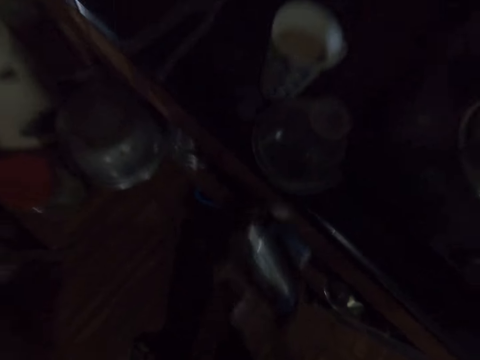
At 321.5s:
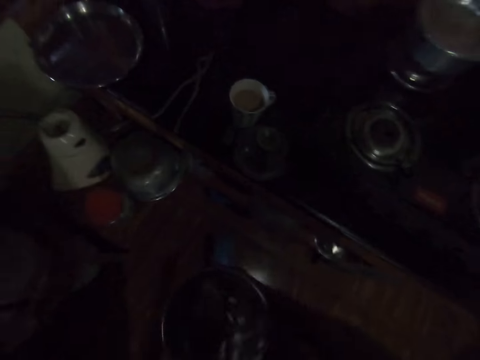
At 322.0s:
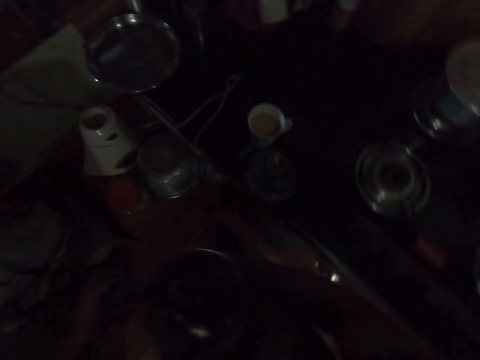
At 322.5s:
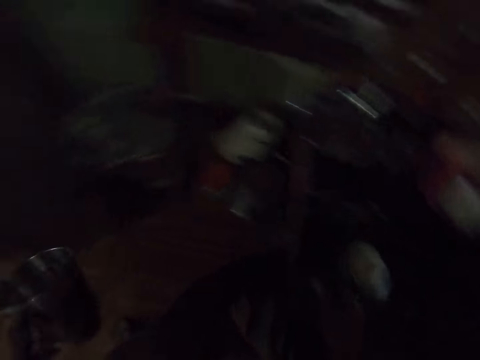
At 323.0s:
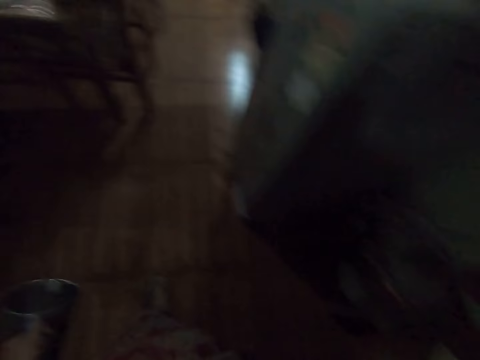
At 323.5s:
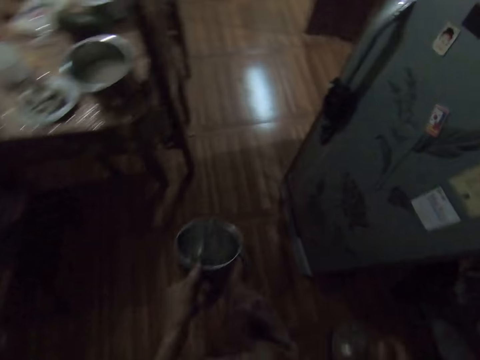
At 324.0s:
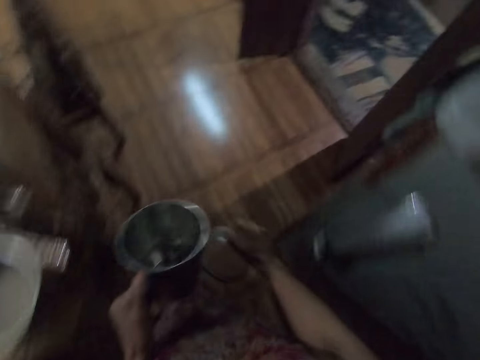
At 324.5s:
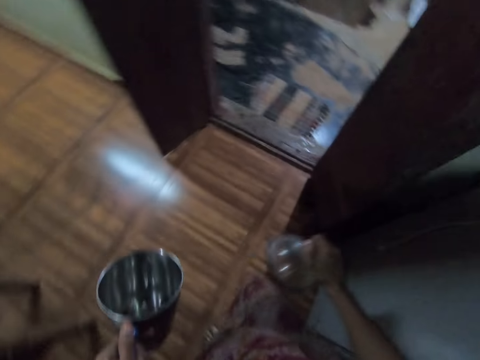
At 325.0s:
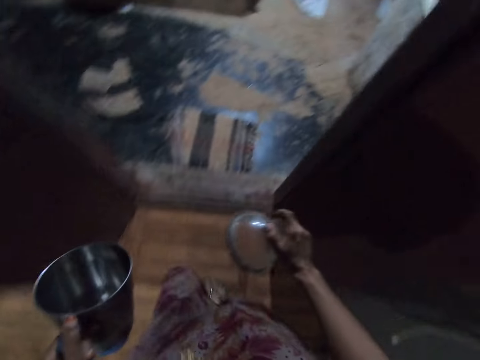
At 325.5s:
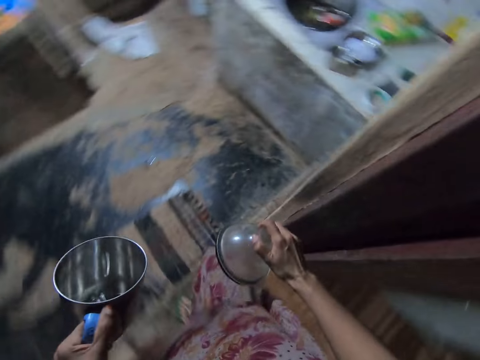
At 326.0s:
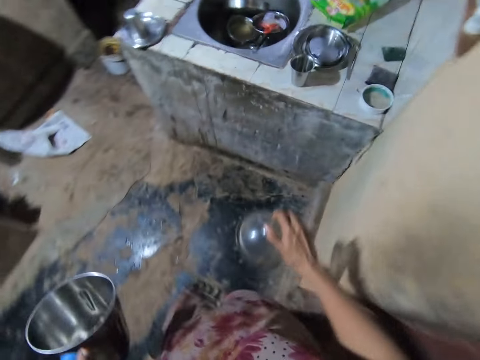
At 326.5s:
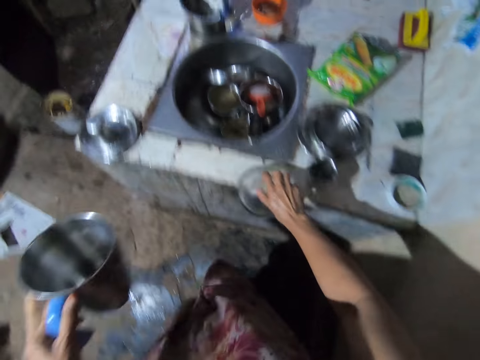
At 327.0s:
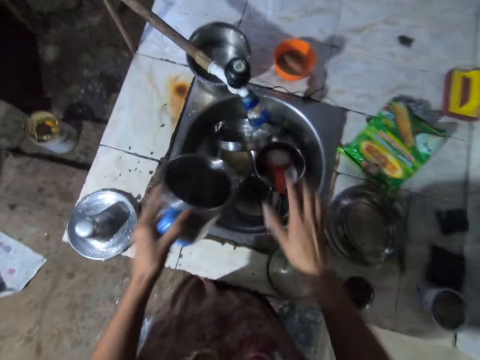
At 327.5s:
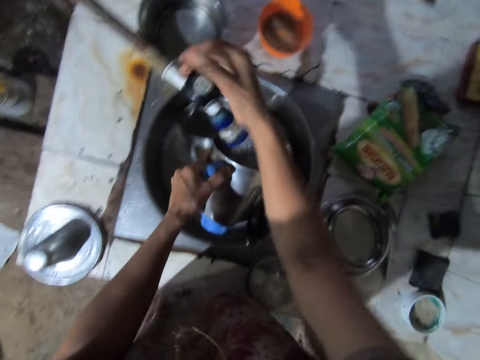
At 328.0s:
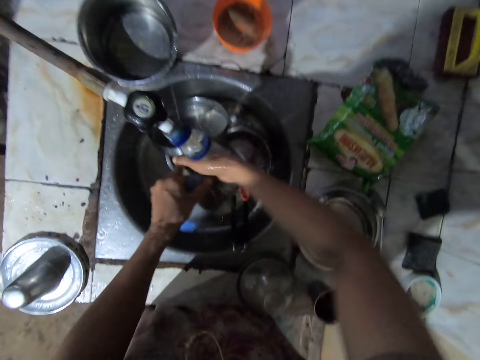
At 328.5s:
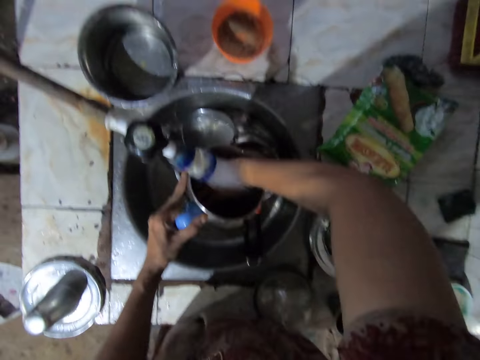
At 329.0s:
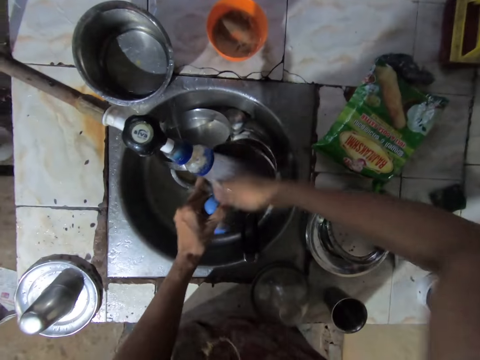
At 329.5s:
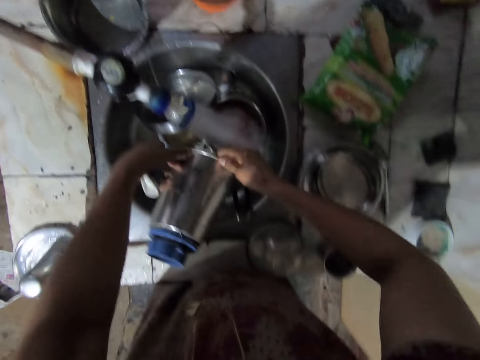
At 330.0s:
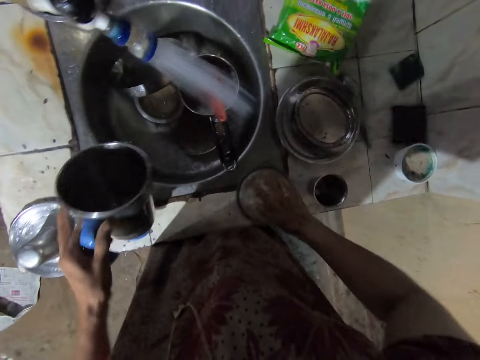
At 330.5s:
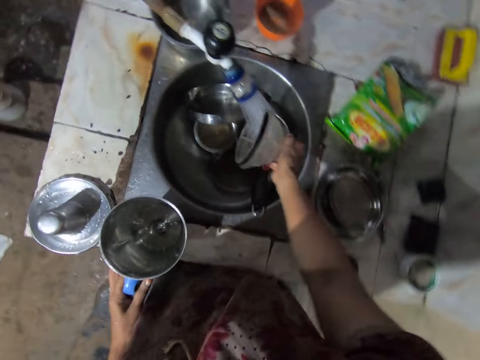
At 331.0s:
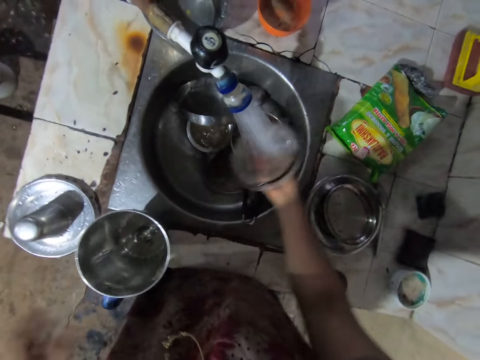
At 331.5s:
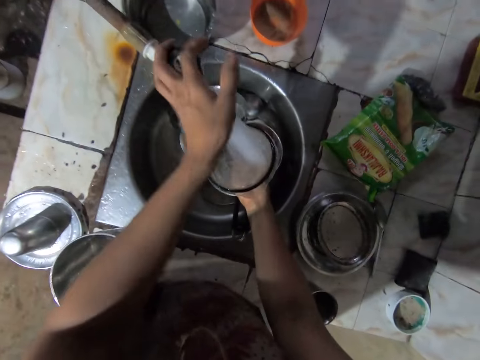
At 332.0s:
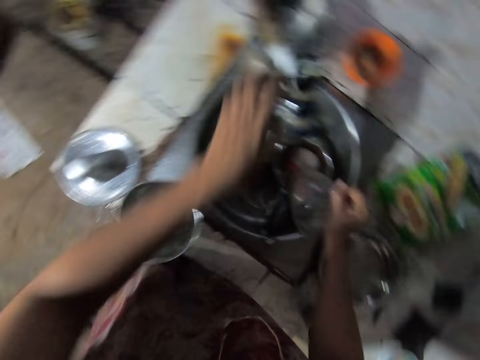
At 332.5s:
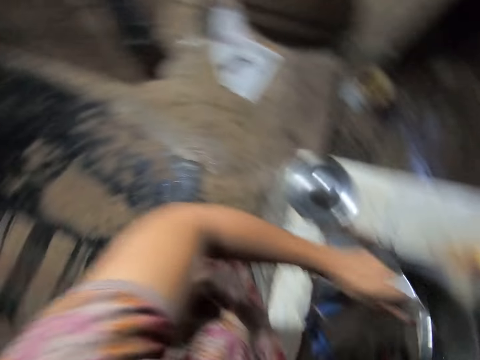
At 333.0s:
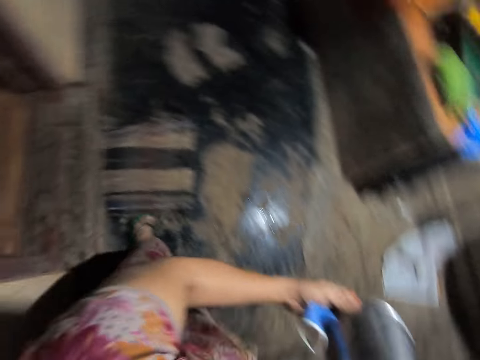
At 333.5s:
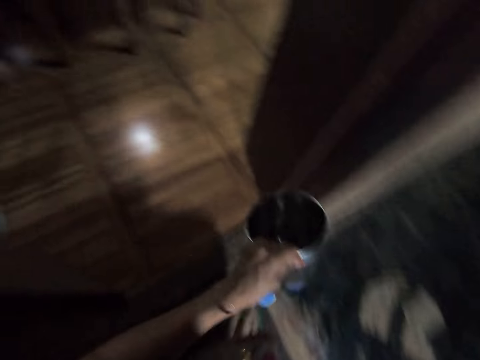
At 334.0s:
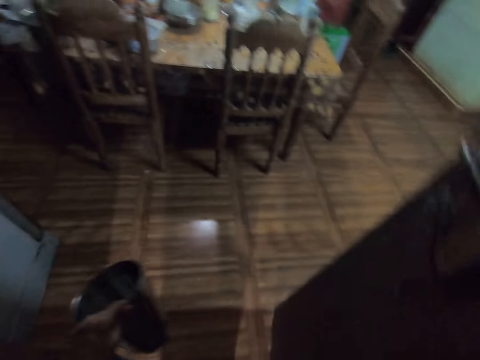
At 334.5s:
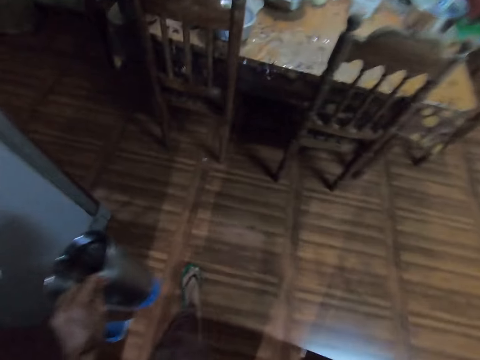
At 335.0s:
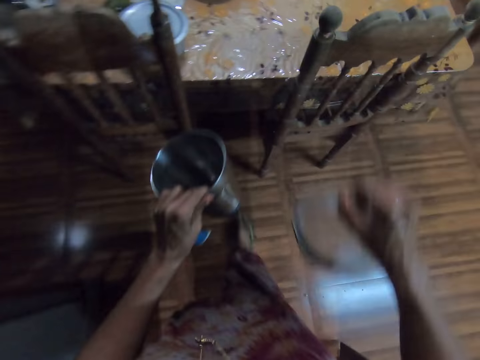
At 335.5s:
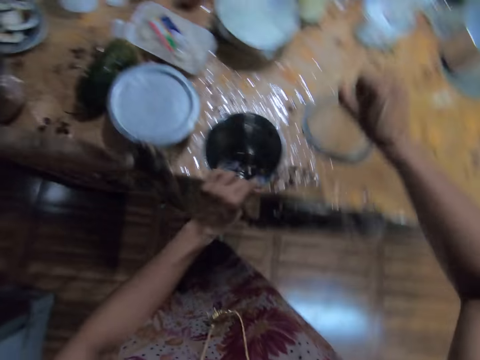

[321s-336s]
The camera wearer holds the blender with both hands. She picks up the blender lid from the cooker with her right hand. She walks around the kitchen. She places the blender lid on a sink with her right hand. She turns the tap on with her right hand. She rinses the blender in her left hand under the tap with her right hand. She picks up the blender lid from the sink with her right hand. She rinses the blender in her right hand under the tap. She places the blender on the sink with her left hand. She rinses the blender cover in the sink. She turns the tap off with her left hand. She pours water from the blender lid into the sink with her right hand. She pours water from the blender into the sink with her left hand. She picks up the blender cup from the sink. She looks around the sink. She walks around the kitchen. She places the blender lid on a table with her right hand.

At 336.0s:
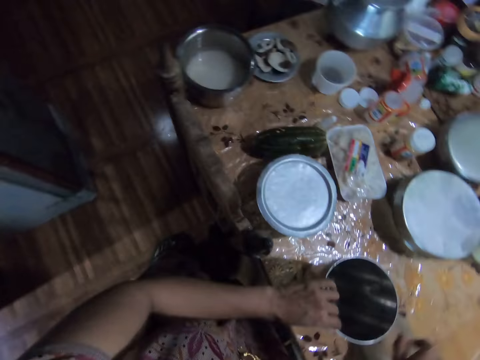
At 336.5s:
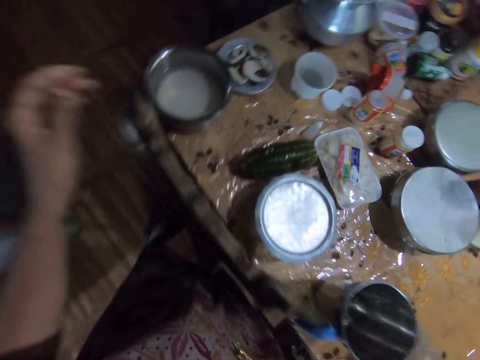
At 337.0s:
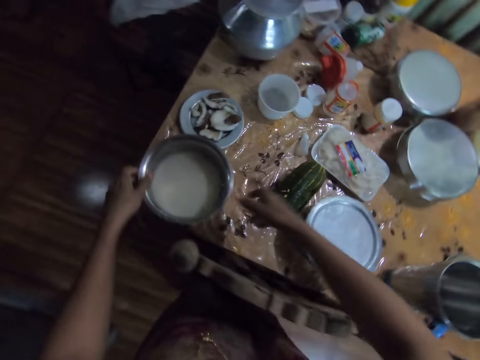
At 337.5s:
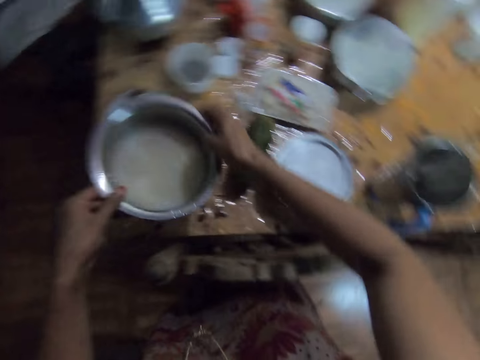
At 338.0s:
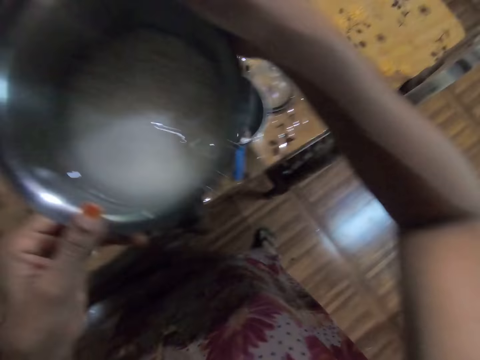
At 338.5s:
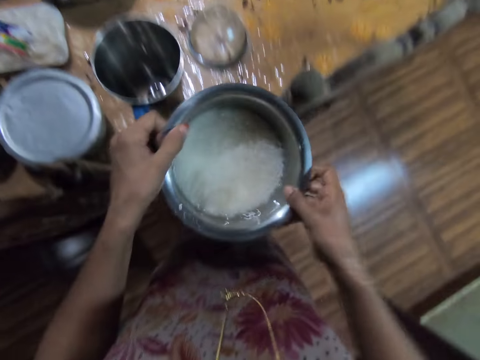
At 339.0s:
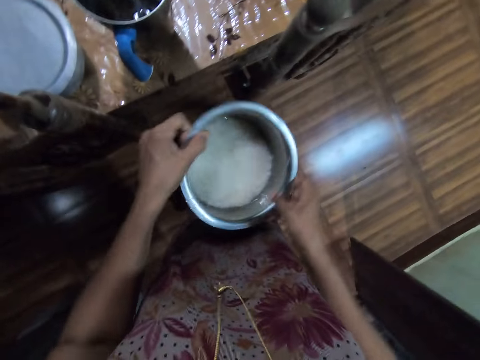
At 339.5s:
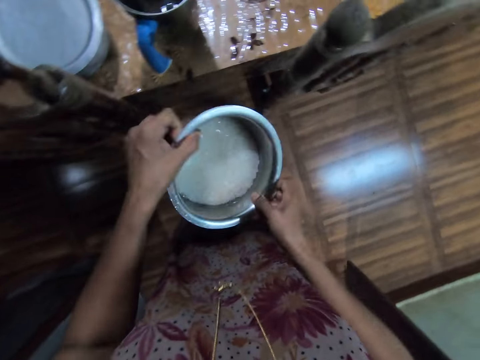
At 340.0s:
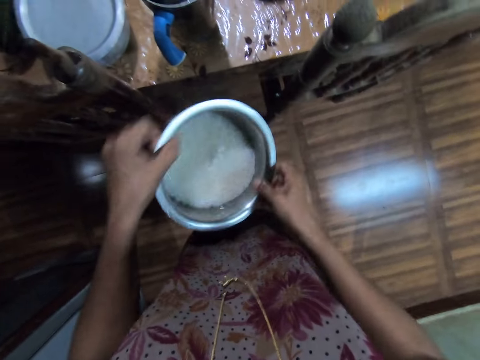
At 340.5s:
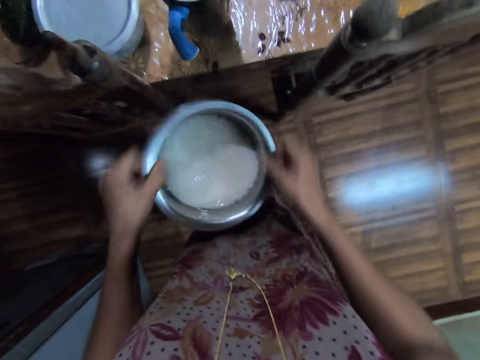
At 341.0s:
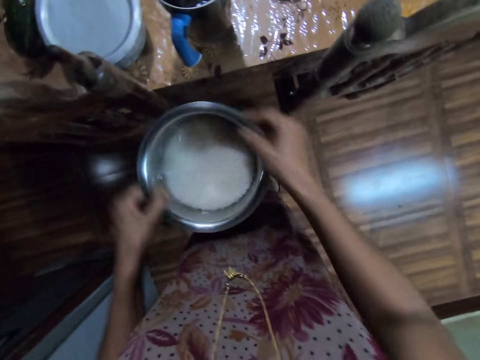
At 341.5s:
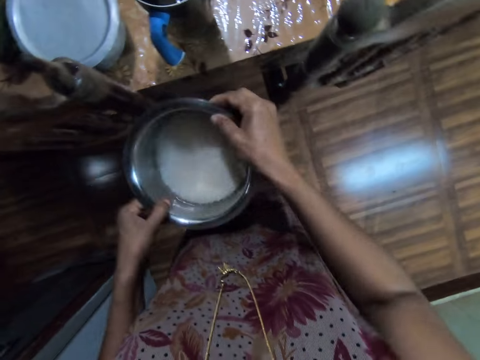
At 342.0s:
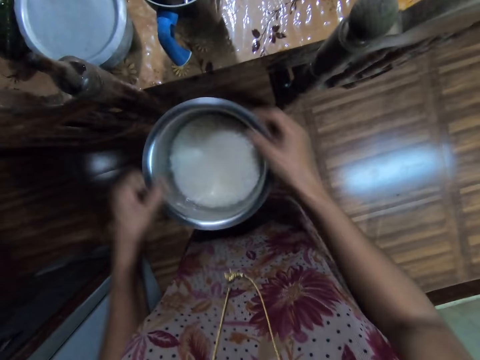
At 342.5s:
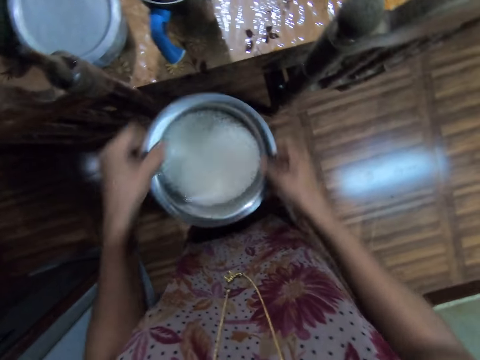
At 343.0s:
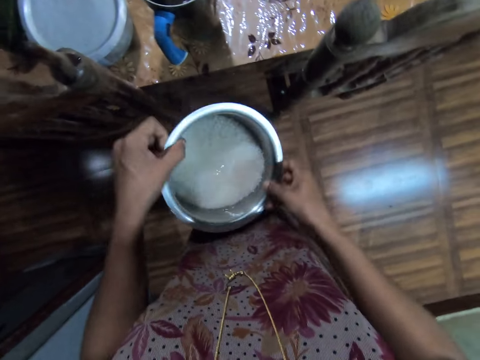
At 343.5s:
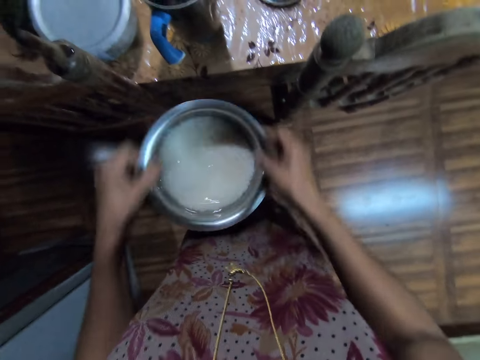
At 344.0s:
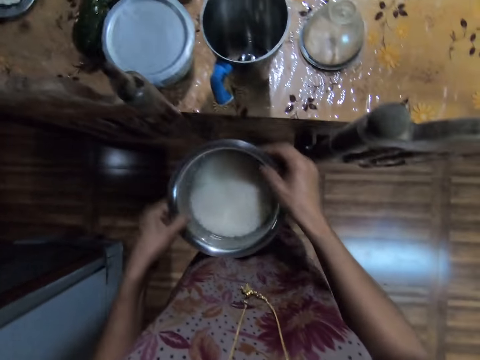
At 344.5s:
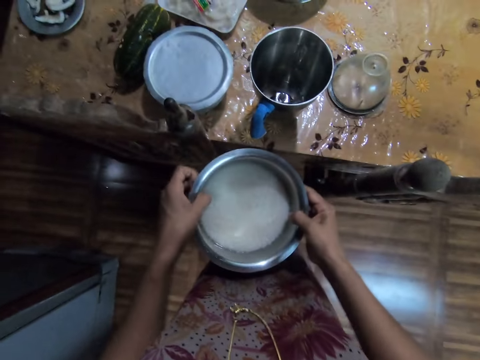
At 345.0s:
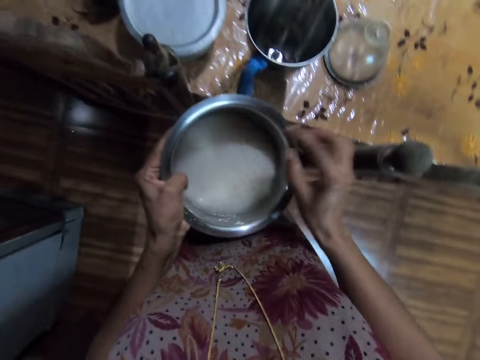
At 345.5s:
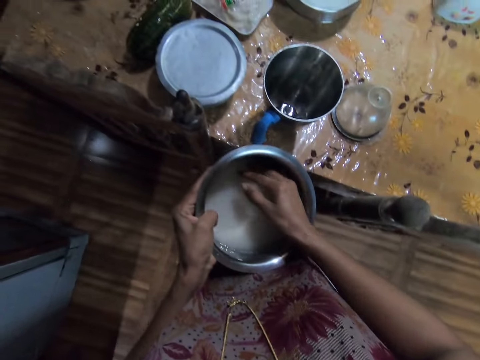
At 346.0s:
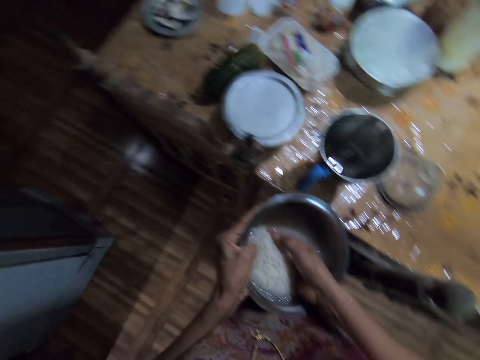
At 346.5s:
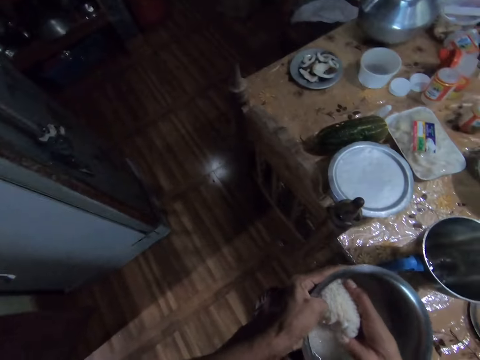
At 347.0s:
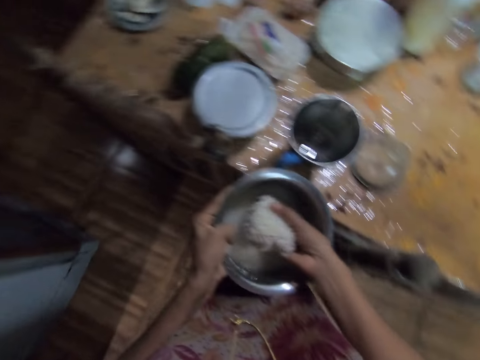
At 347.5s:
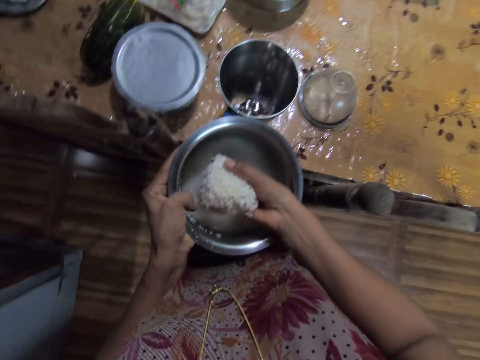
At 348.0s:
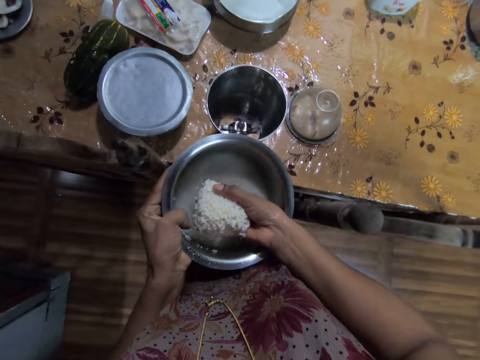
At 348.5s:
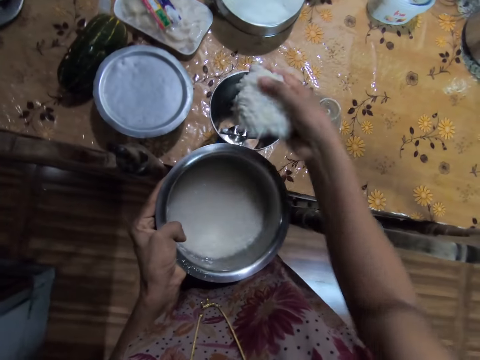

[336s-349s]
The camera wearer places the blender on the table with her left hand. She picks up a bowl of rice from the table with both hands. She shakes the bowl of rice with both hands. She scoops rice from the bowl of rice in her left hand into the blender on the table with her right hand.
